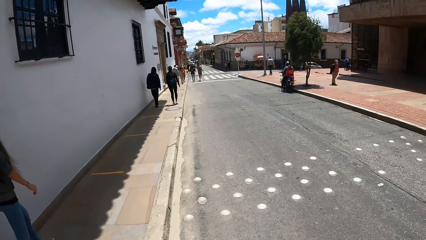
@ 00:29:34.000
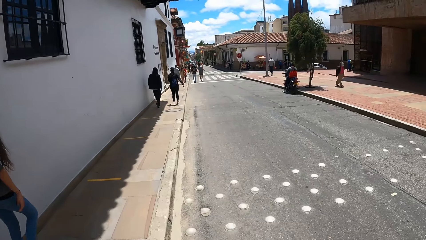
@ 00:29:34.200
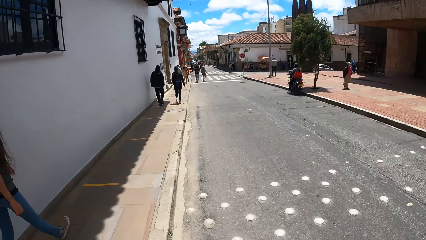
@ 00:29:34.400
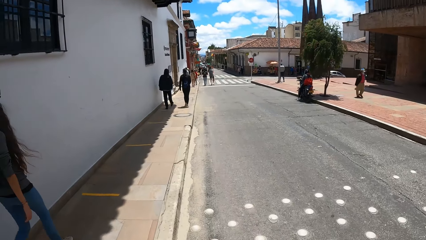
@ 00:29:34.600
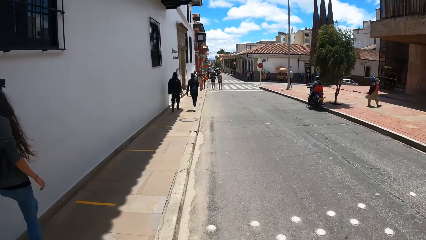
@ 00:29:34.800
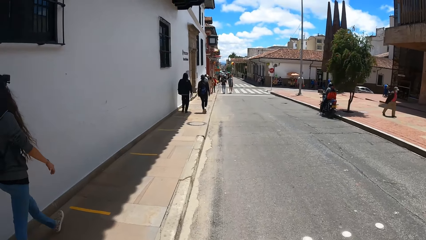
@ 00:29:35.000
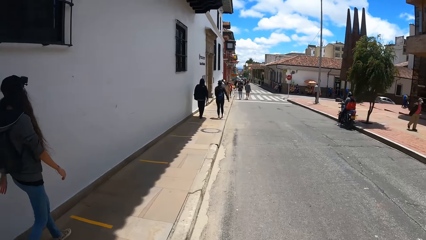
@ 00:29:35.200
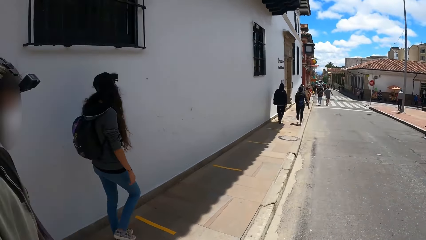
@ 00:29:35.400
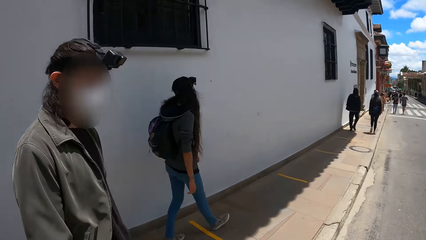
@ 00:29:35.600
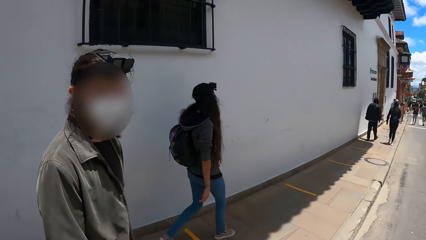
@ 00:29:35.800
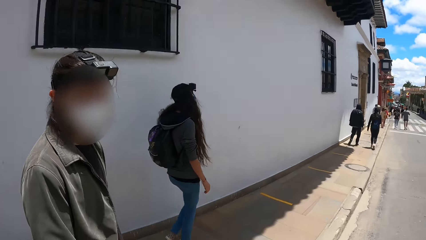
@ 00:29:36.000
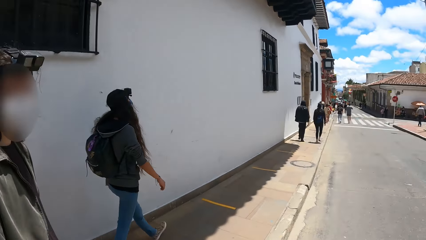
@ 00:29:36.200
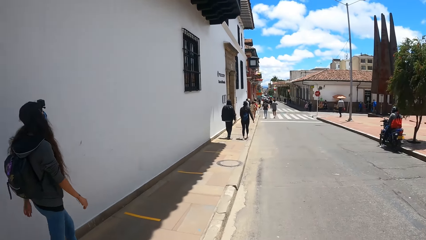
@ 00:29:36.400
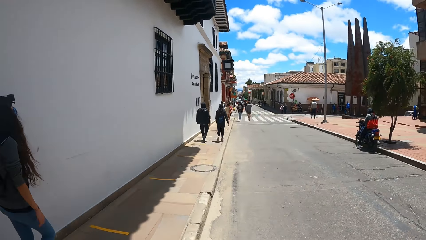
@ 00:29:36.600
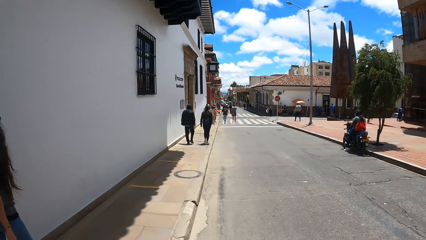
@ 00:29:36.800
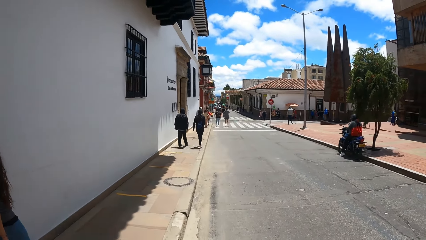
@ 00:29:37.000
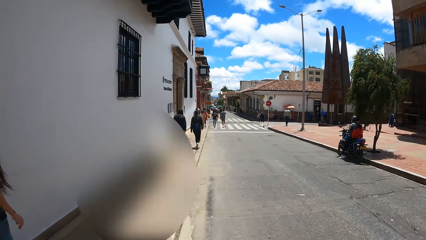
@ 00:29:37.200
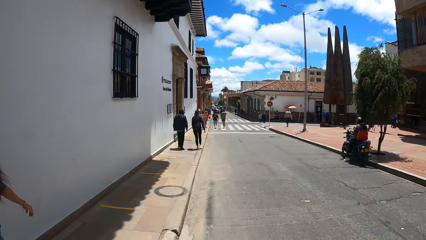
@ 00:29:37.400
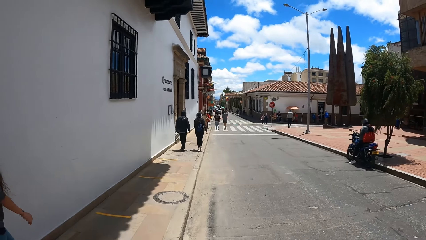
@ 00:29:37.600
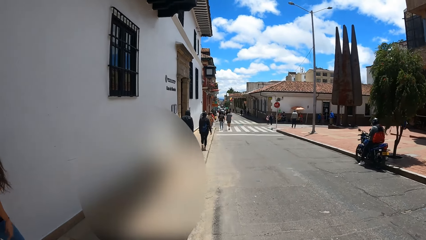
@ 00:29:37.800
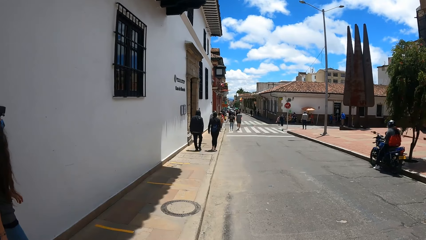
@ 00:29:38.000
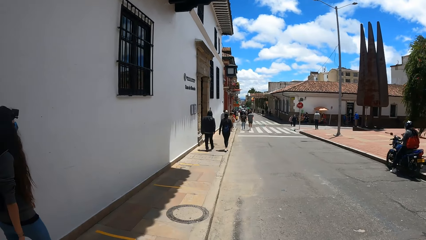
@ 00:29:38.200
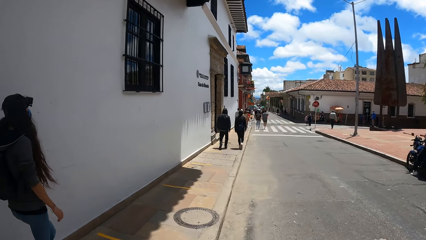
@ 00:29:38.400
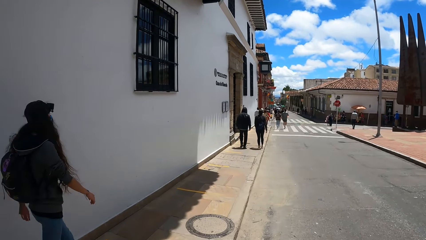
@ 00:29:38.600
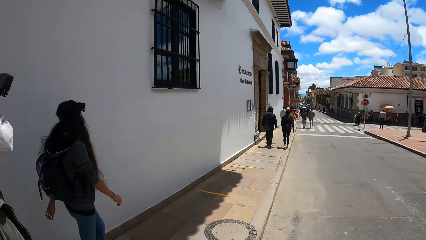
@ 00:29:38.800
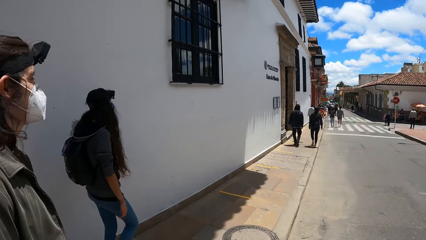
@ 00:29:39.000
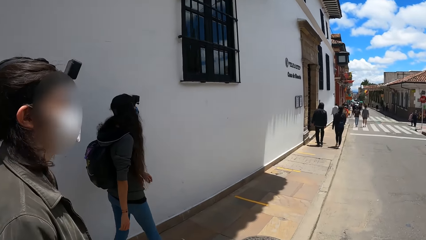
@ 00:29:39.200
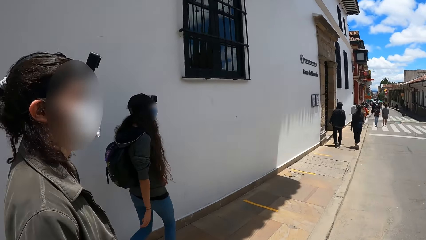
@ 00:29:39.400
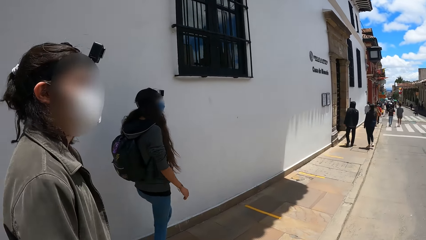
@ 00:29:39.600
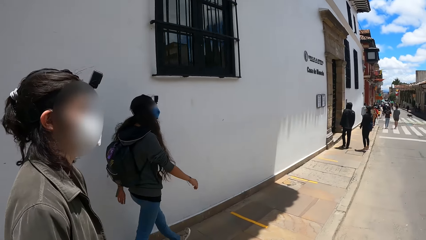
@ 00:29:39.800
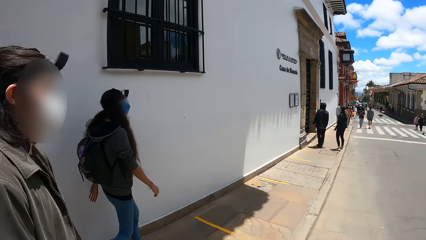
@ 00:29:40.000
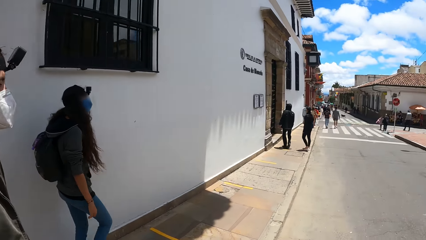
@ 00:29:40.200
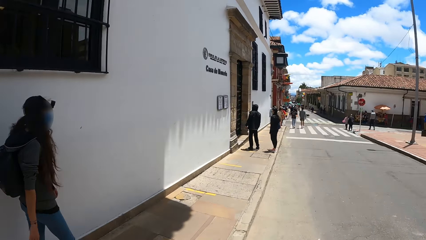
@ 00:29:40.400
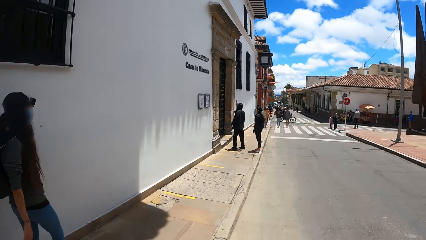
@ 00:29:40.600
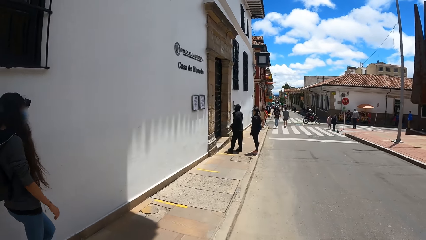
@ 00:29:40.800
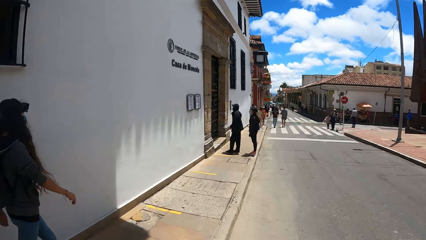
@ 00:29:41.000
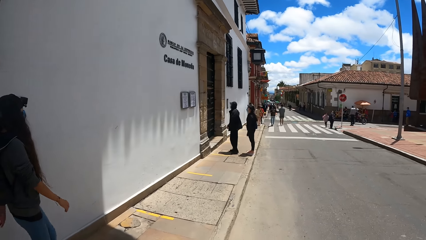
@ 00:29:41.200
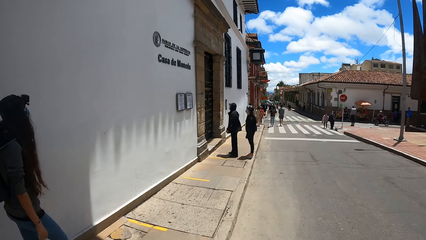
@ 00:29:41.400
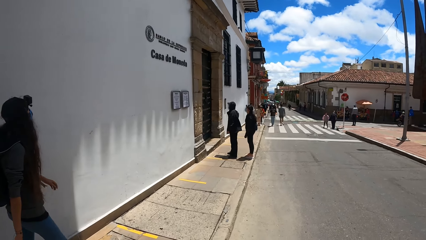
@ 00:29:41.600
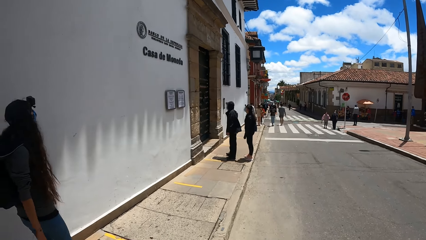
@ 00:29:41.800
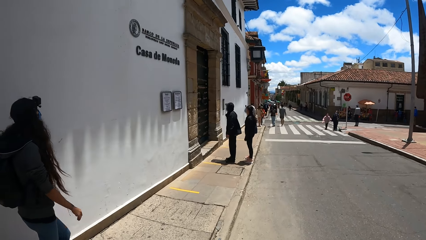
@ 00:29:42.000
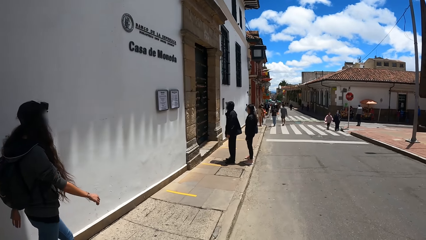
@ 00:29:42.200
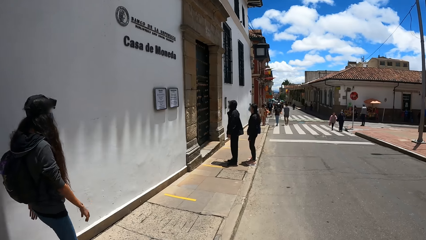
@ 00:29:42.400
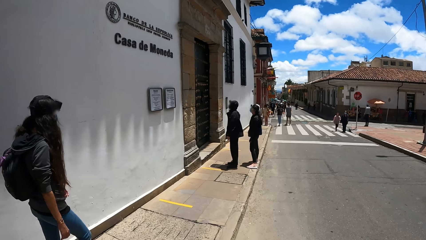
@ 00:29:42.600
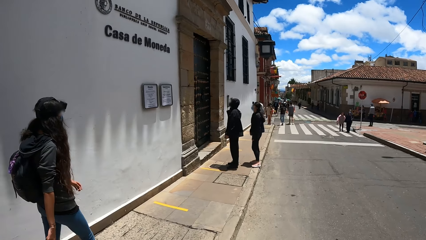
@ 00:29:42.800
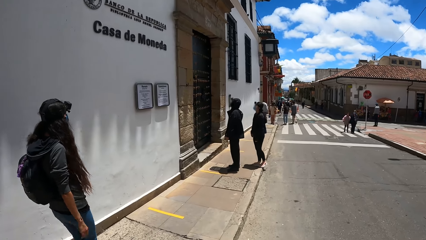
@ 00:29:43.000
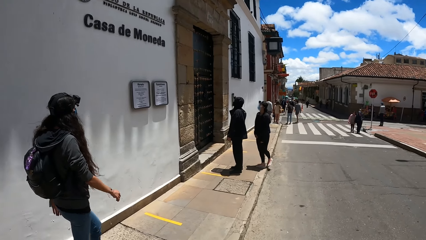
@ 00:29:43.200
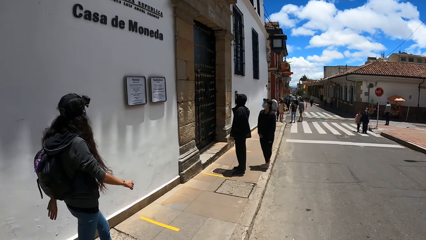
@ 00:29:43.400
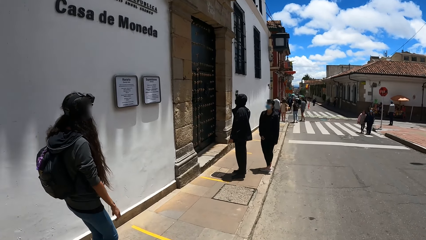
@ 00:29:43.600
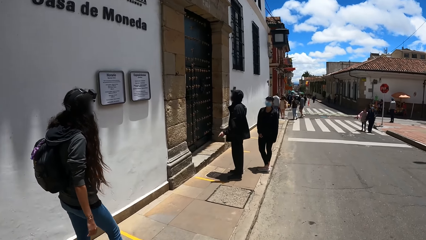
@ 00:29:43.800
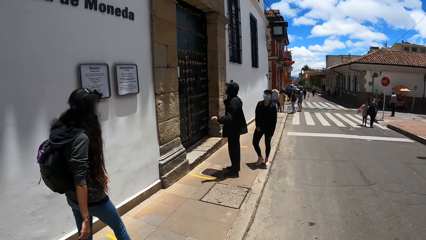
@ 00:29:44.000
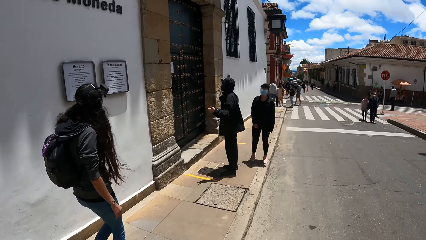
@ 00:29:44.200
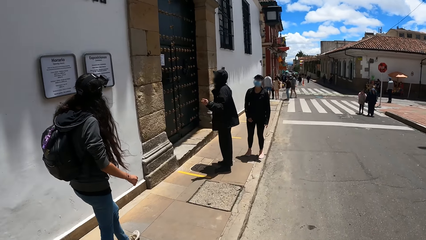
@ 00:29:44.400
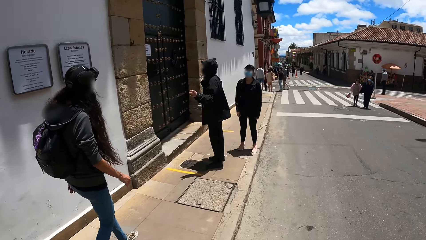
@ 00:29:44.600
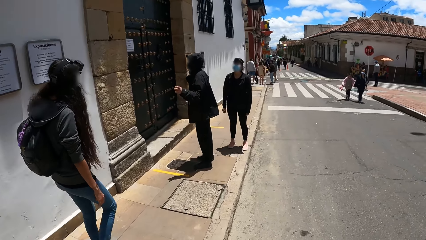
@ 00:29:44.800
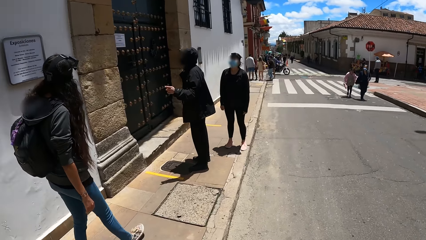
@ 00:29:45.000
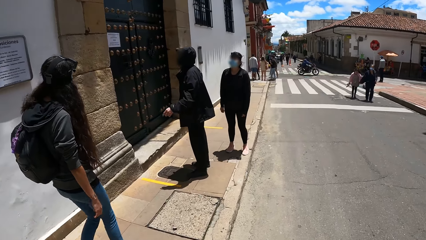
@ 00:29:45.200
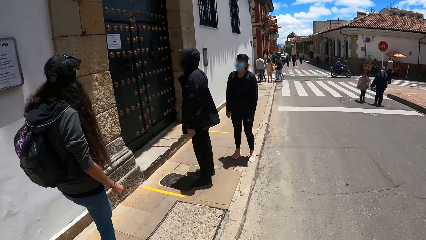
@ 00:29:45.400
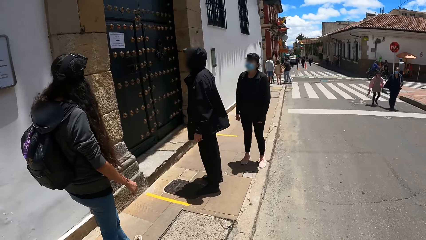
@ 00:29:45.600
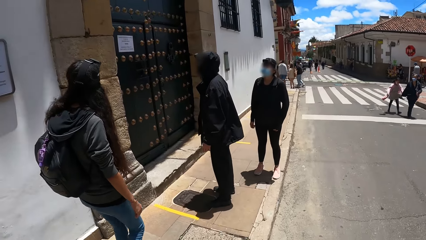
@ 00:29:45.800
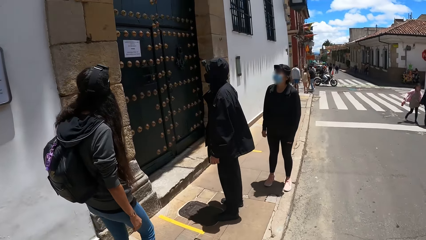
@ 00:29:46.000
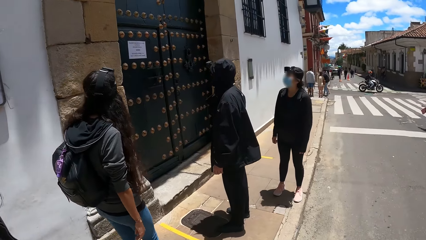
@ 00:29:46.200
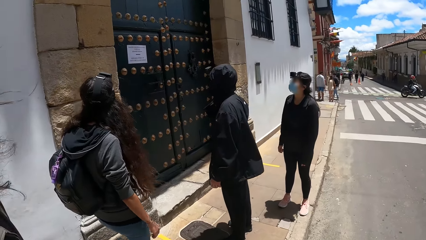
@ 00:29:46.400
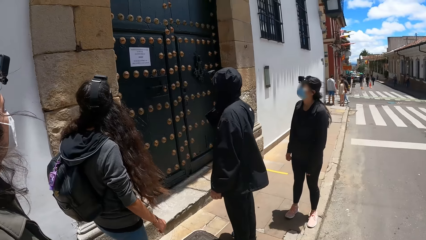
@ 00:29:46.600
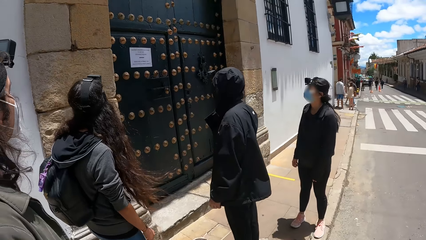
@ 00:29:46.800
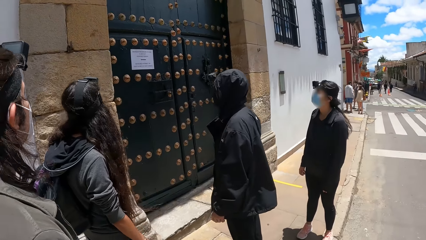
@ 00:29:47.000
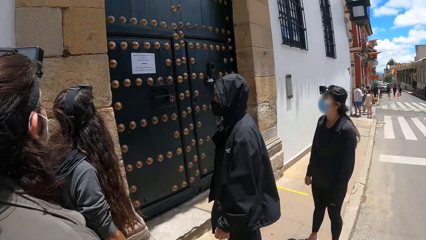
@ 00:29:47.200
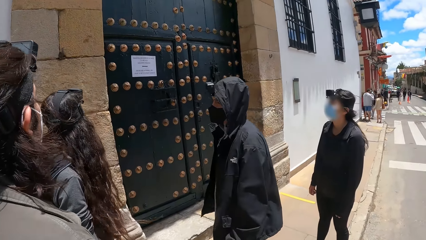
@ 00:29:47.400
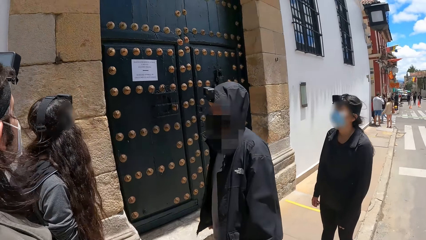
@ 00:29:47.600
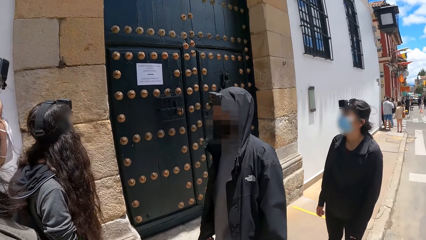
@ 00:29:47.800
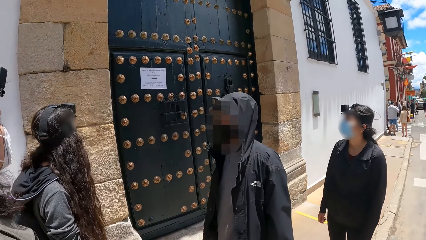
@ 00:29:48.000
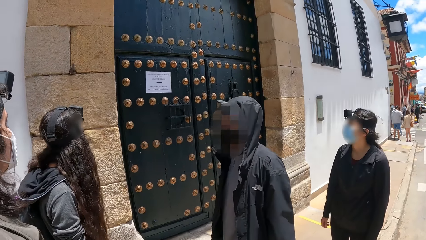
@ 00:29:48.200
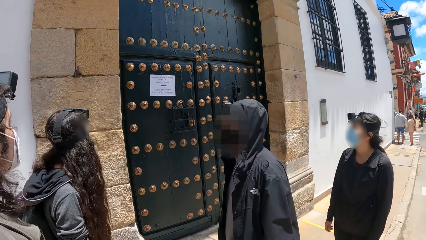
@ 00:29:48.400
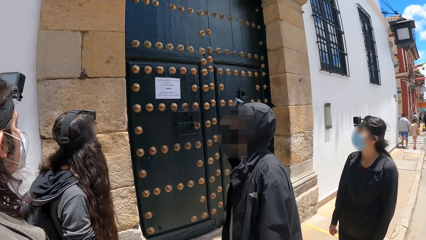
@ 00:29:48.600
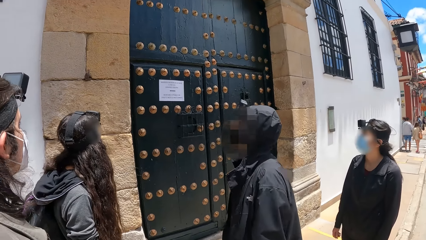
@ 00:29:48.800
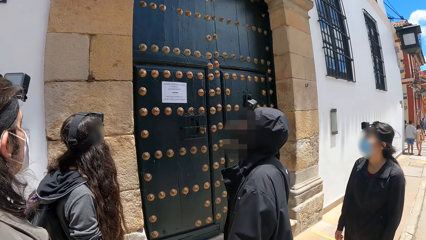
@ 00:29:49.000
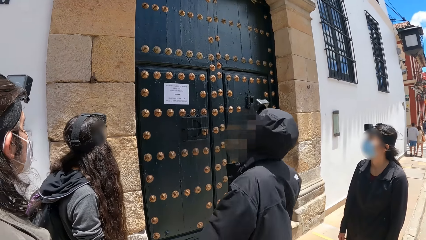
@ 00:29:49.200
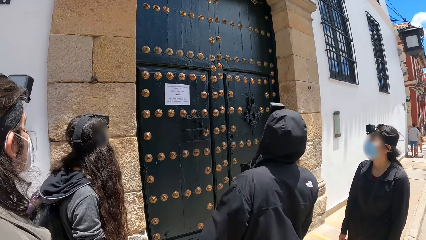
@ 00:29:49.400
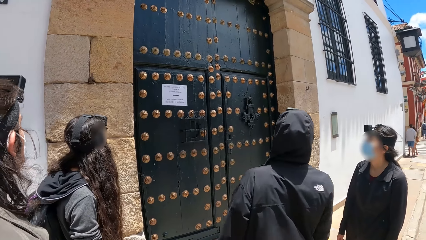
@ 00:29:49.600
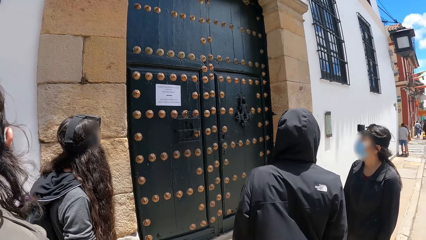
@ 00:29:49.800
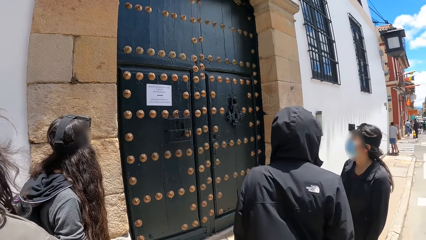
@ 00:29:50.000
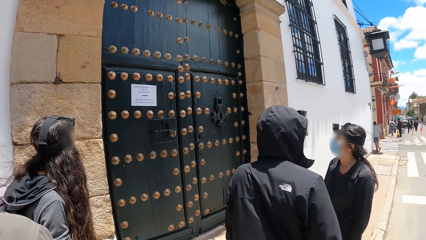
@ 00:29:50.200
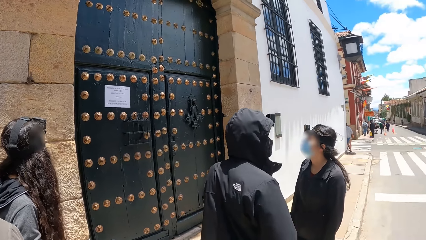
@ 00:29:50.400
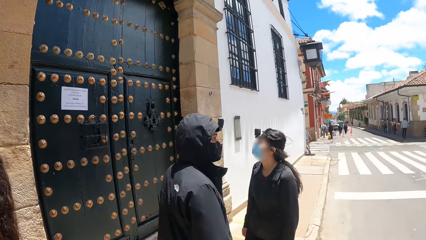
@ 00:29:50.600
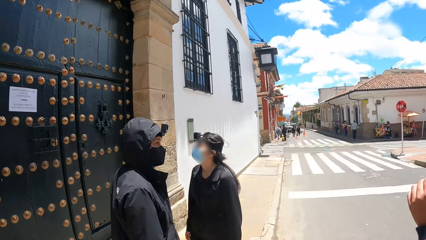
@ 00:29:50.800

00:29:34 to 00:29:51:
The camera wearer converses with a man. Another man converses with a lady. The camera wearer looks around.
